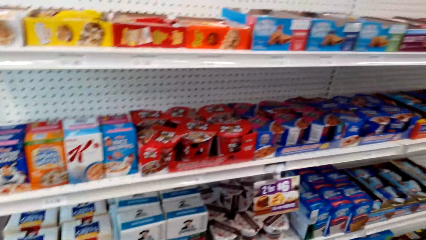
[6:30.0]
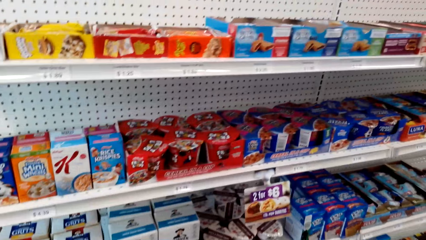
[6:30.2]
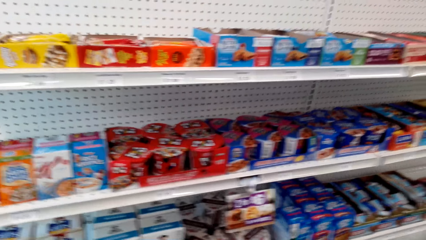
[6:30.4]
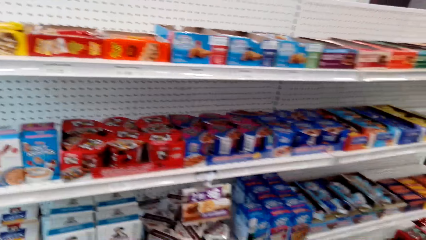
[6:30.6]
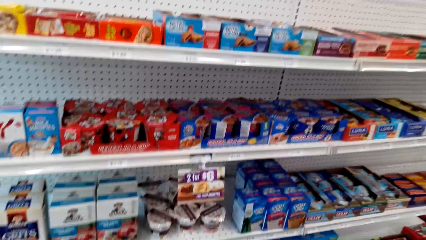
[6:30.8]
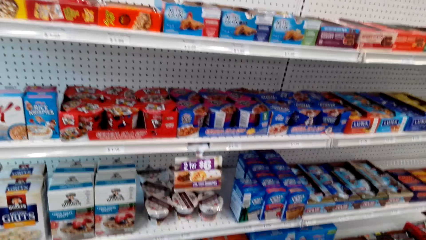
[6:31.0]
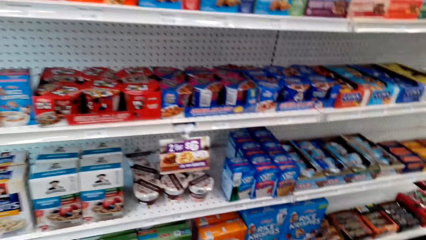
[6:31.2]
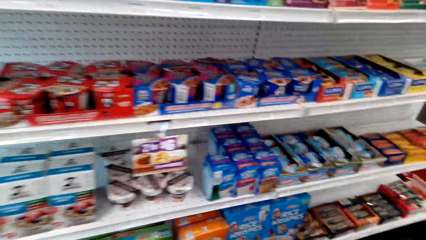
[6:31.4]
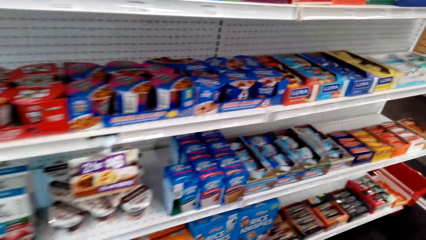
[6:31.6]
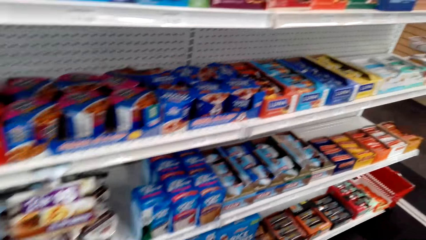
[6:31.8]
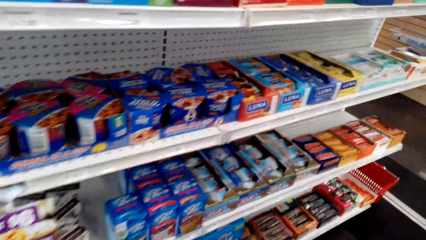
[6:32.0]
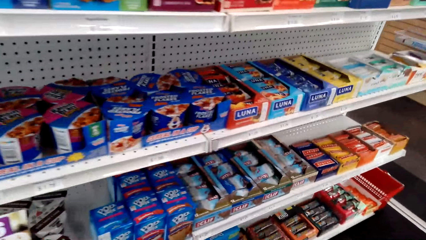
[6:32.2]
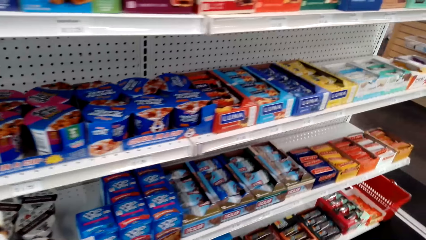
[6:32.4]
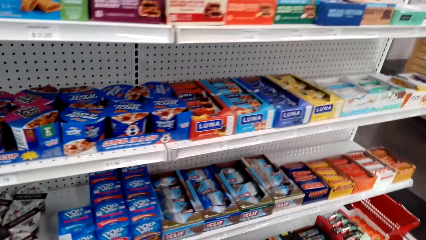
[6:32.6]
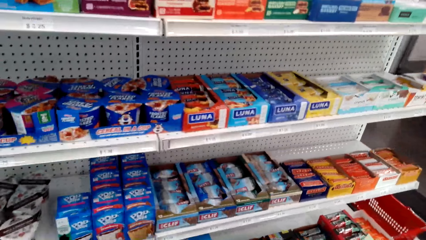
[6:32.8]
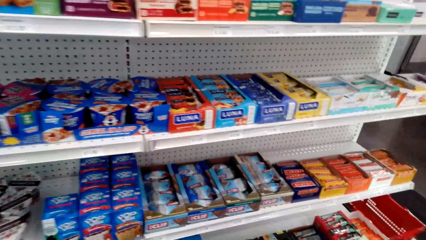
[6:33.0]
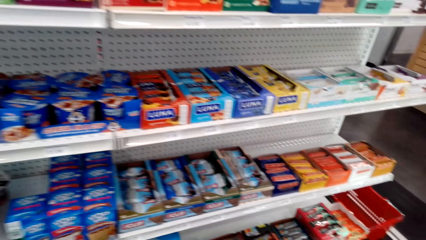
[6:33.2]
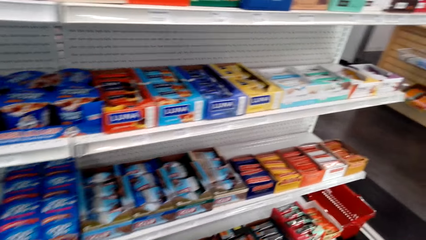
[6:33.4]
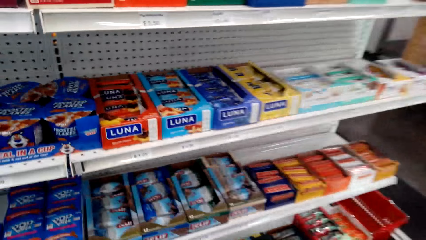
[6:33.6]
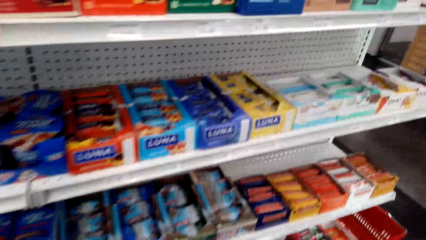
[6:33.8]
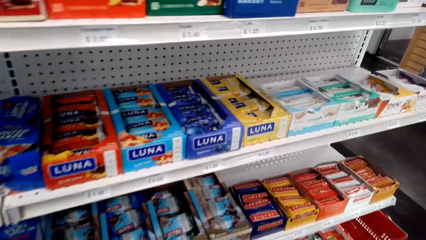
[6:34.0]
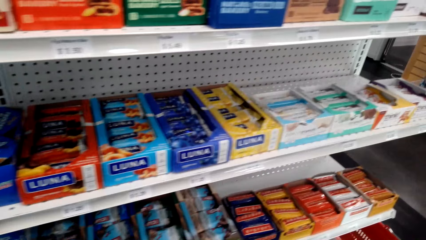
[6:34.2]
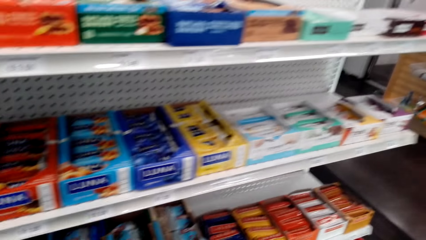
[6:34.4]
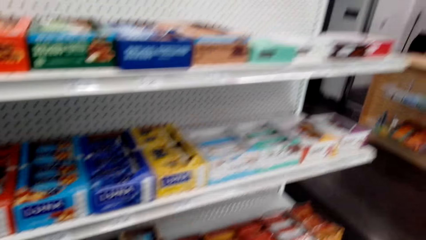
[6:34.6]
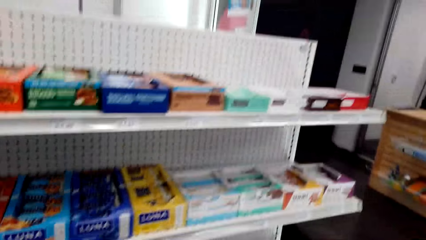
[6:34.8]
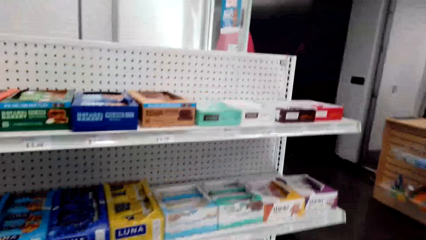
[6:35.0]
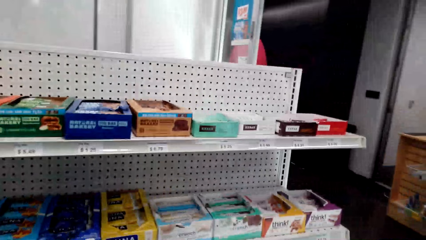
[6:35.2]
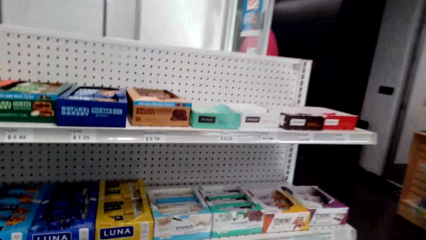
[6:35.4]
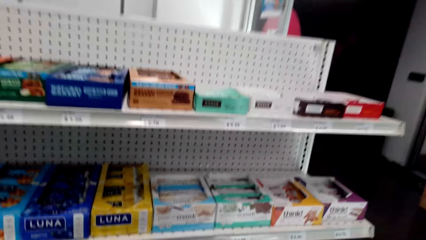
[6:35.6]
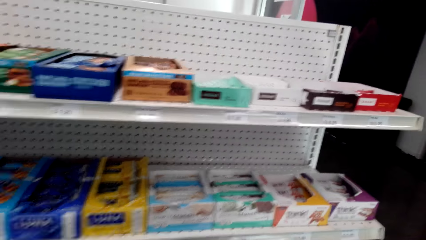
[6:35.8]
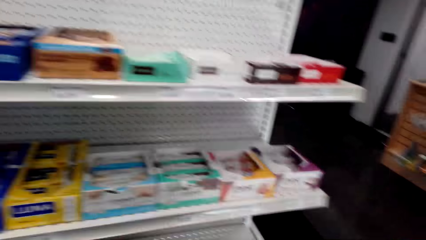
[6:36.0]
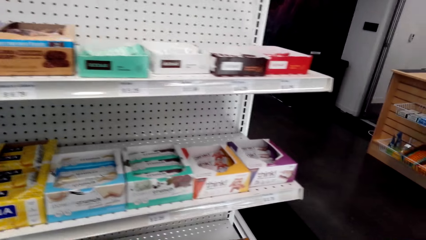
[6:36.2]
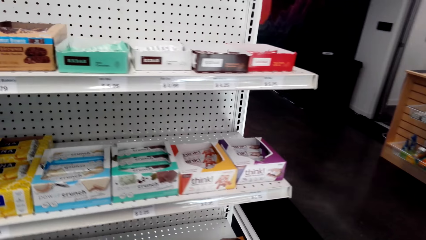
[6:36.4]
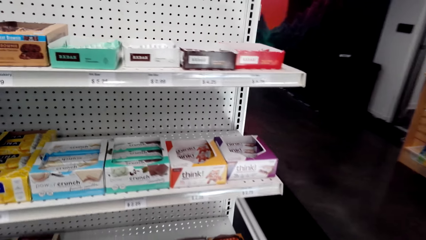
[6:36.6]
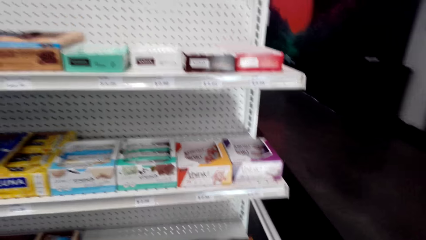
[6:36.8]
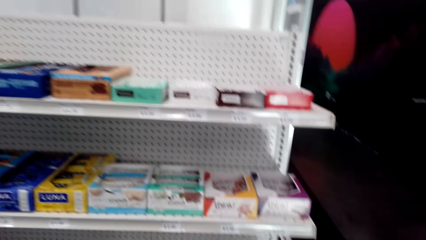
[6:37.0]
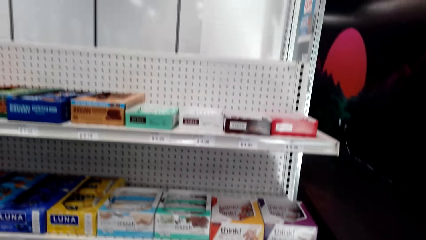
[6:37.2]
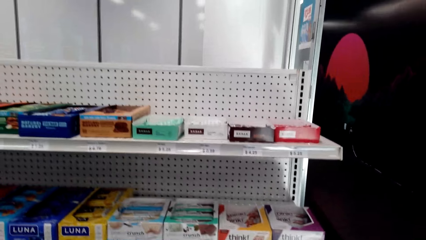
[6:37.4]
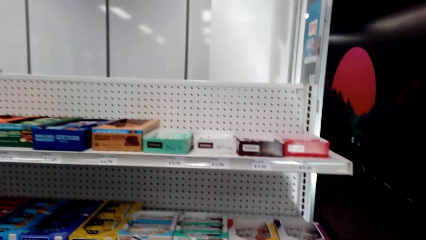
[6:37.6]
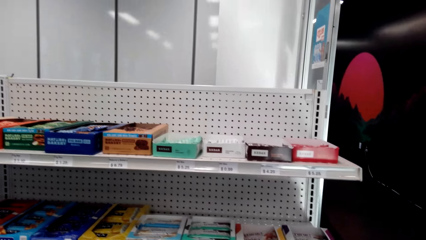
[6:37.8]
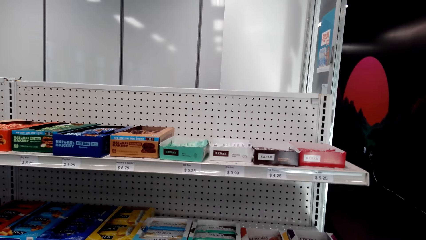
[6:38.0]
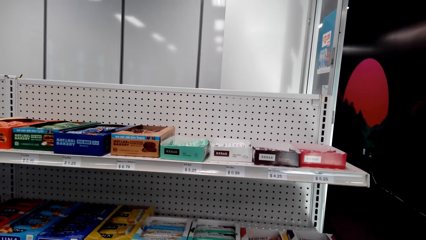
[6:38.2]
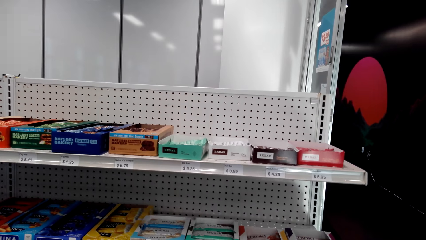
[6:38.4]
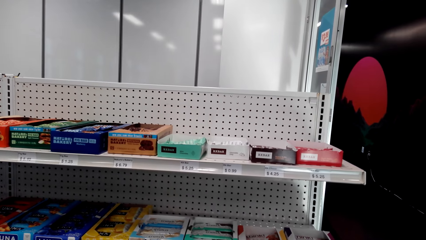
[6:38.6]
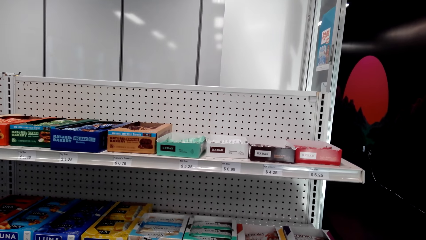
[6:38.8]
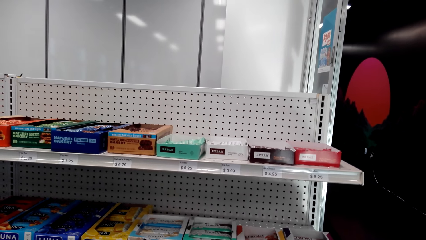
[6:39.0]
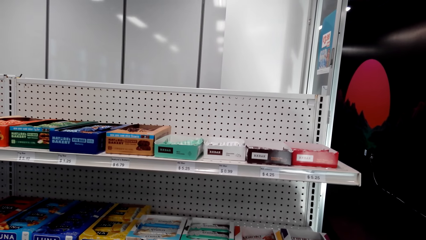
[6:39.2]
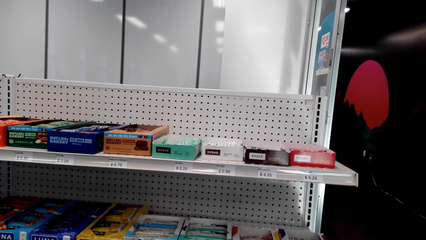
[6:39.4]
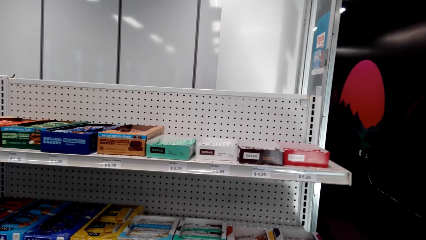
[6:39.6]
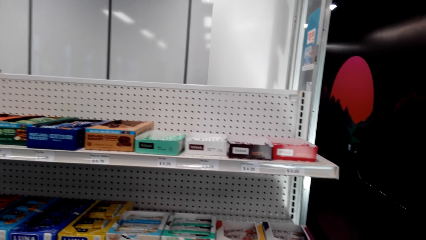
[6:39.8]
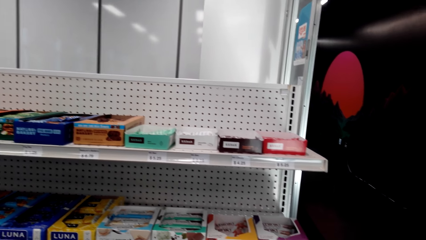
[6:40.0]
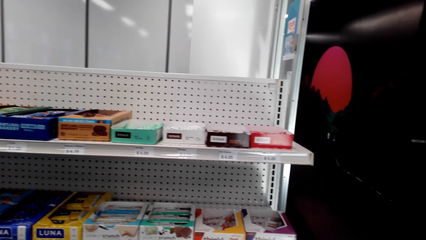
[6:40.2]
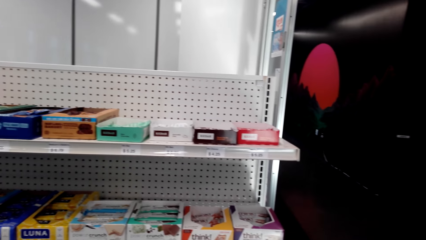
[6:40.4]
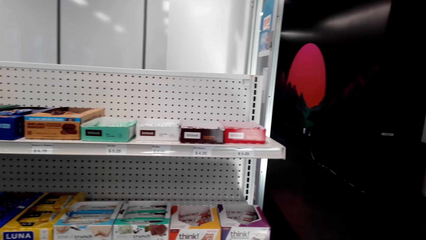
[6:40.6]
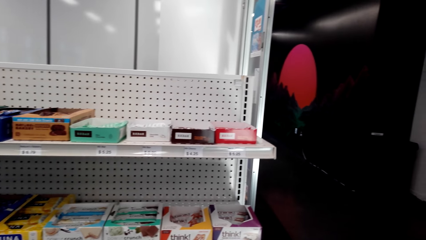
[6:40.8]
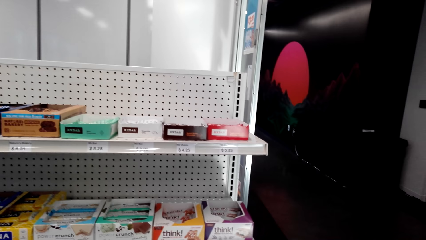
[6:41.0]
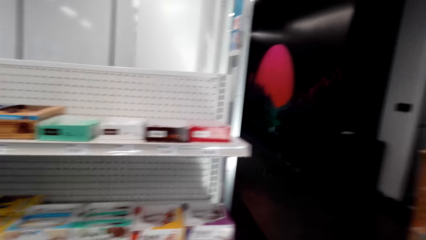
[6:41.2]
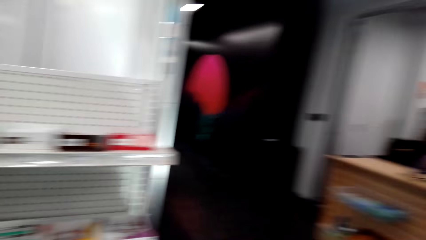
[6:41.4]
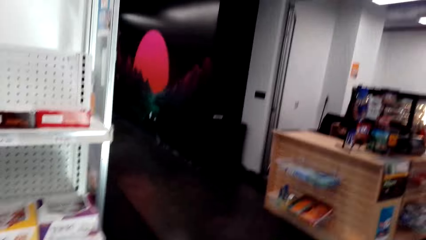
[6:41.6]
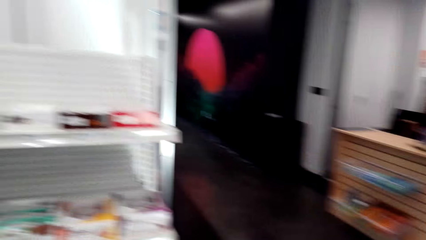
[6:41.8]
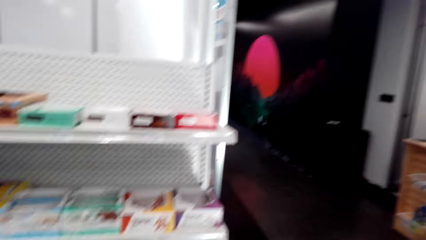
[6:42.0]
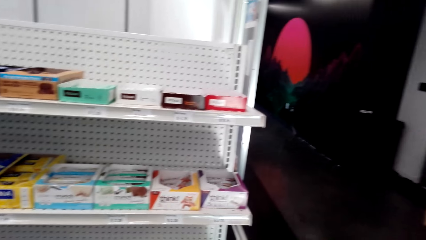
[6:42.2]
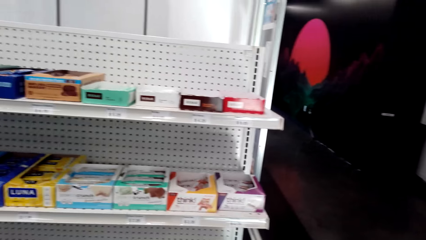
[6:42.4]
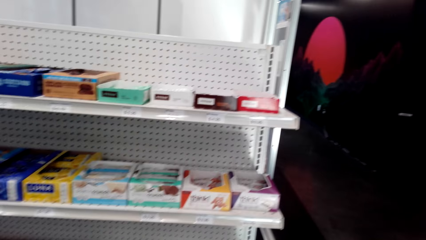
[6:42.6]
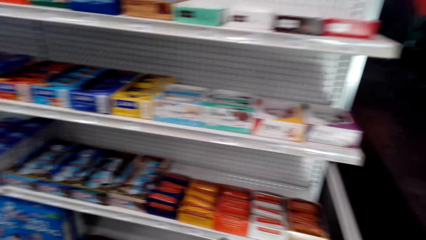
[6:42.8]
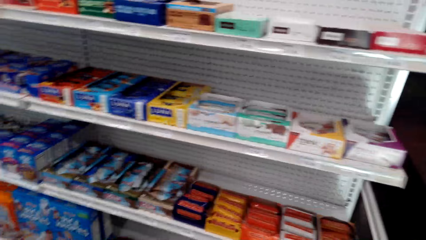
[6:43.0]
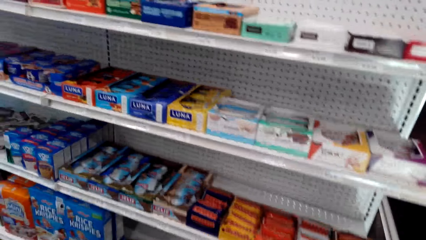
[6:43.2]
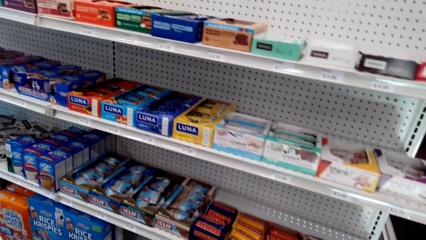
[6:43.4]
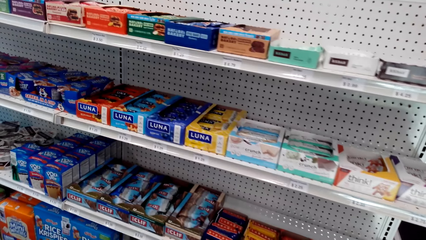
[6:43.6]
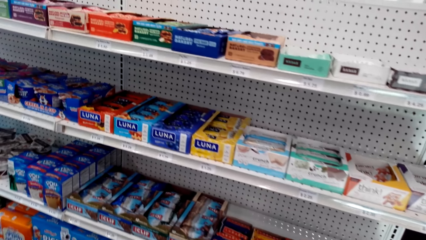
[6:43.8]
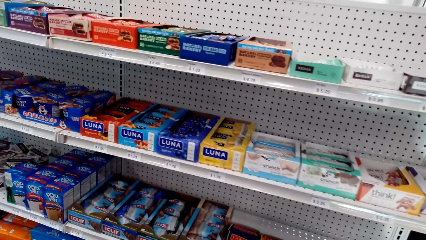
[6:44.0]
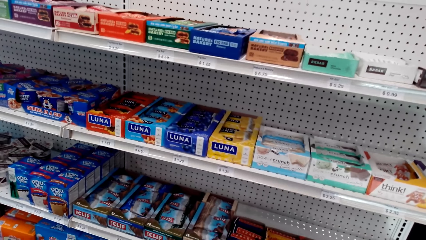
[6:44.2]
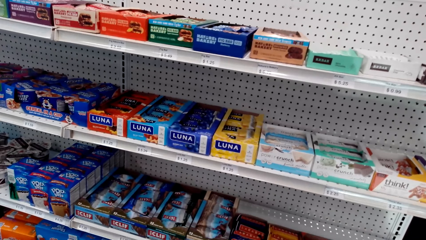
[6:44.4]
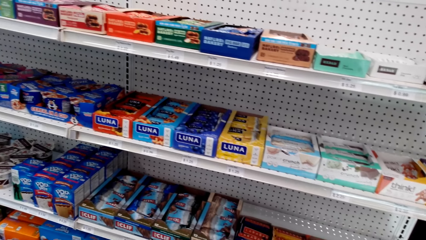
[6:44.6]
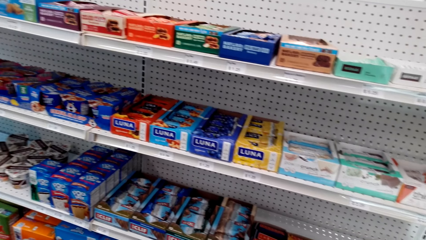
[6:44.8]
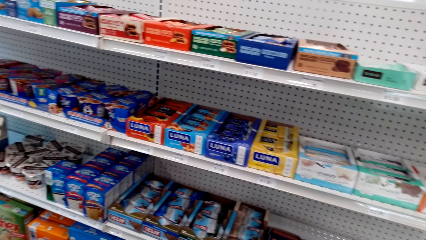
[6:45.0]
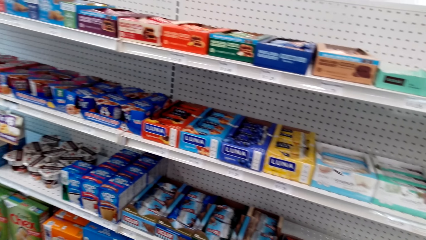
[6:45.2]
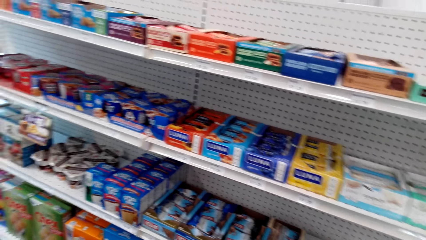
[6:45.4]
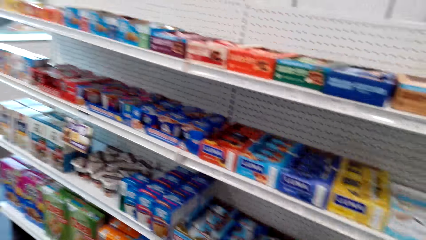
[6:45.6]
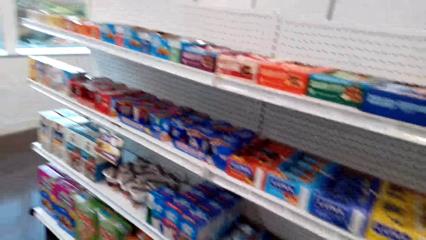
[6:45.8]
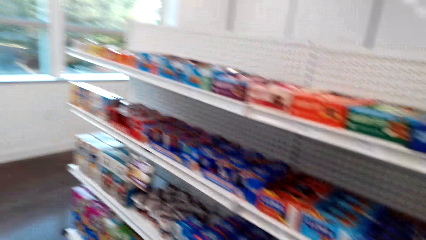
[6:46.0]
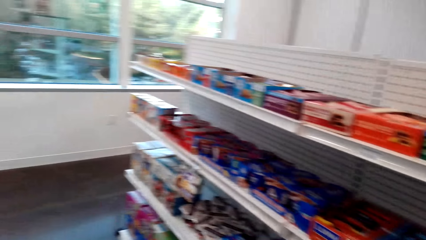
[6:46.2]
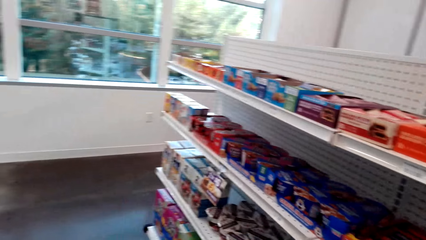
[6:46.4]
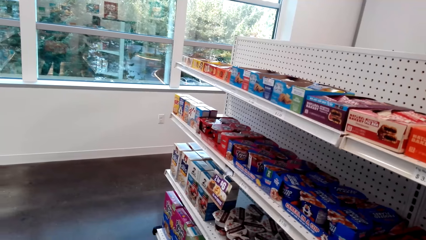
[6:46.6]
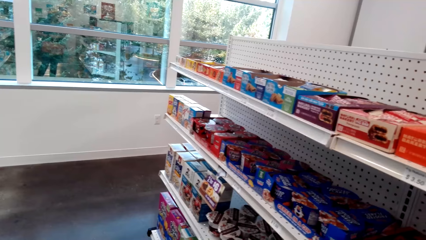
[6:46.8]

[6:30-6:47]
The camera wearer looks around and walks around.
